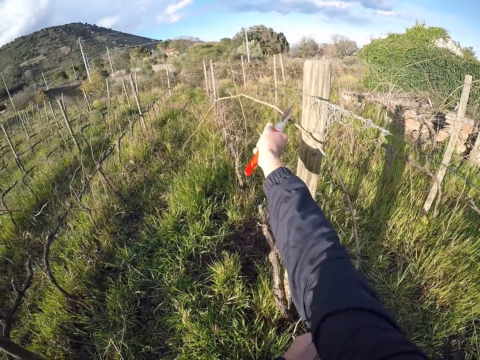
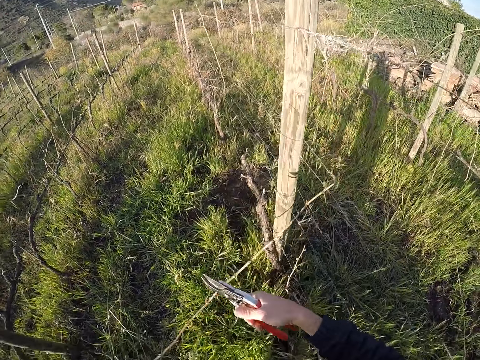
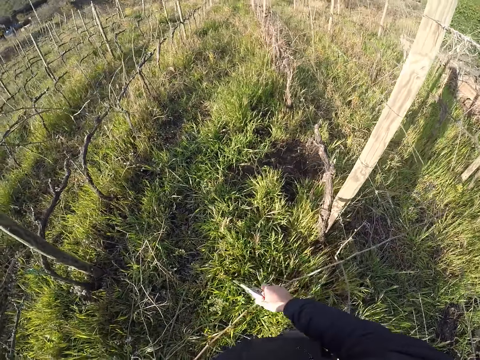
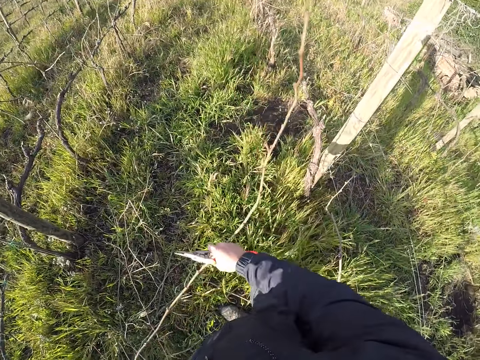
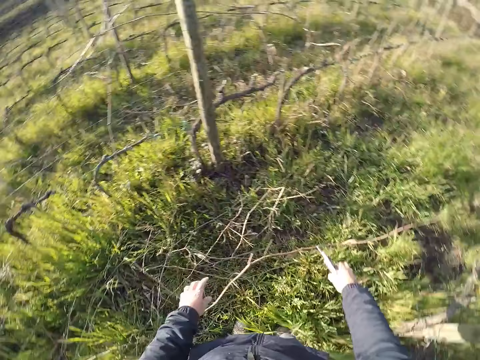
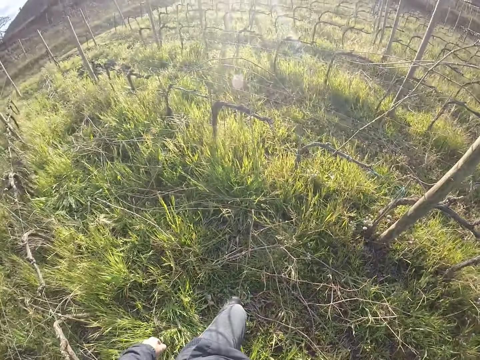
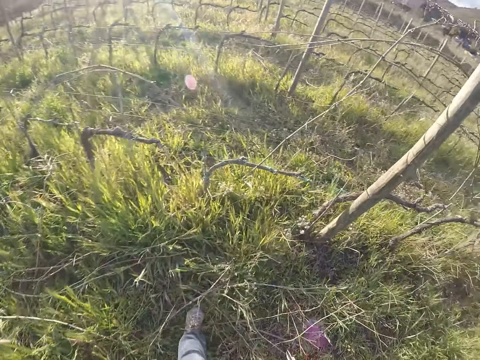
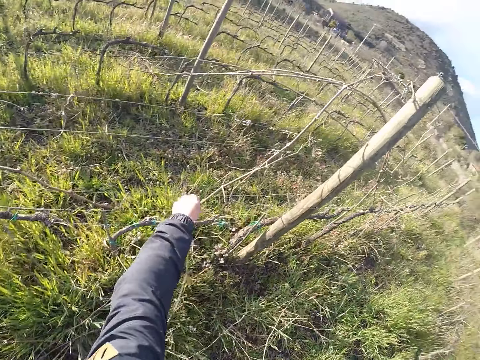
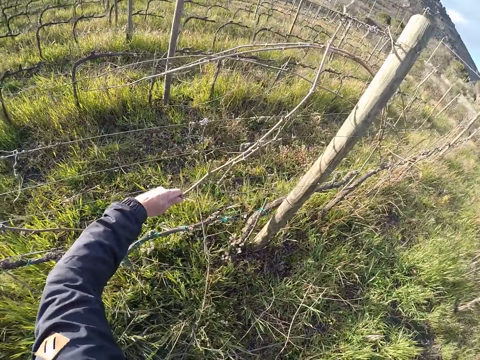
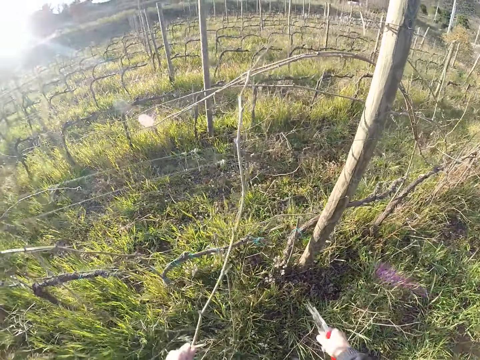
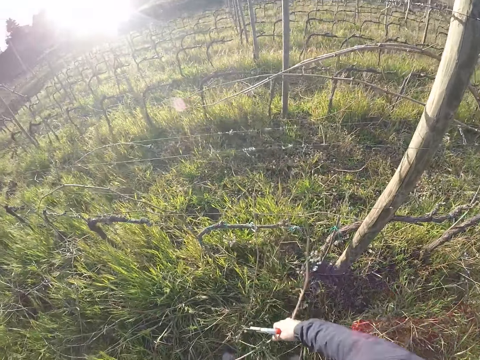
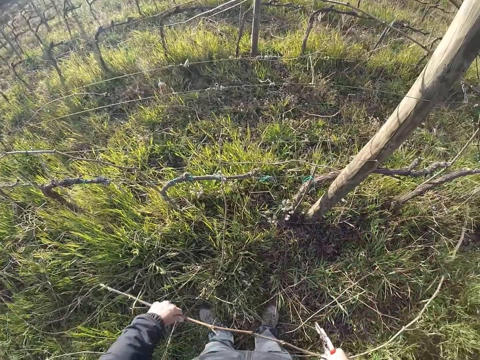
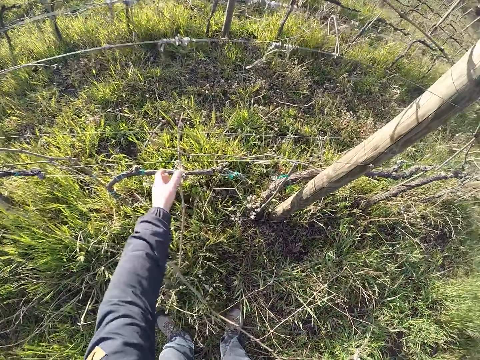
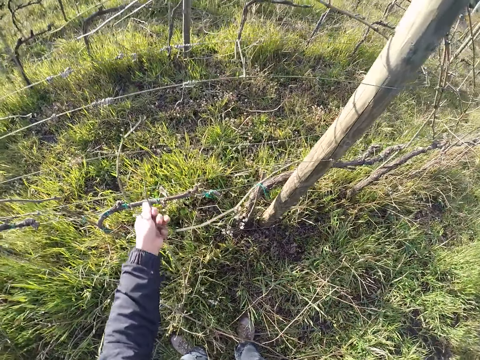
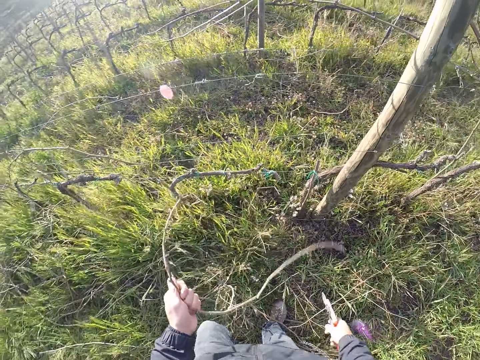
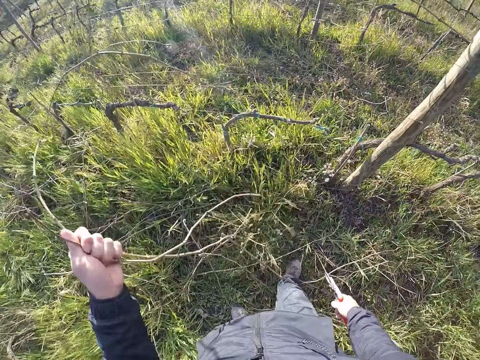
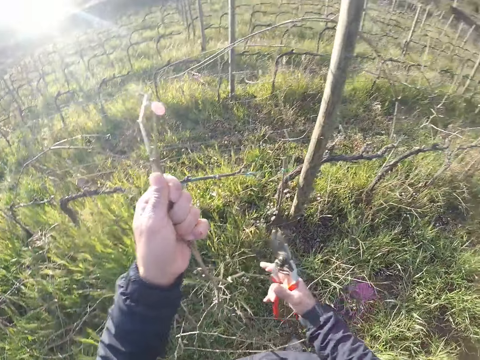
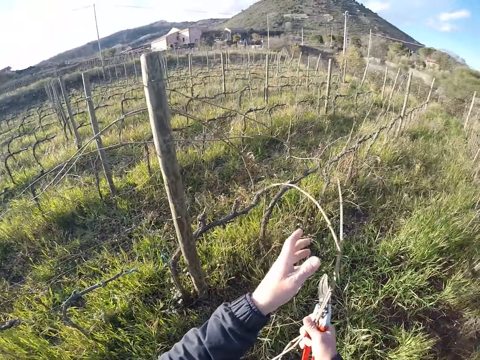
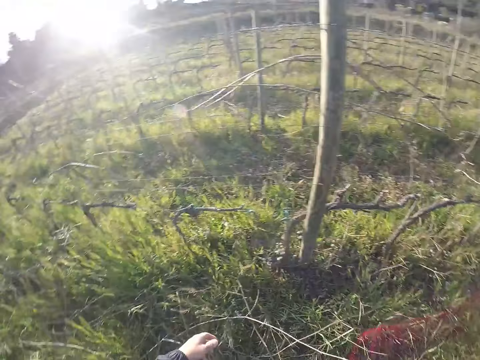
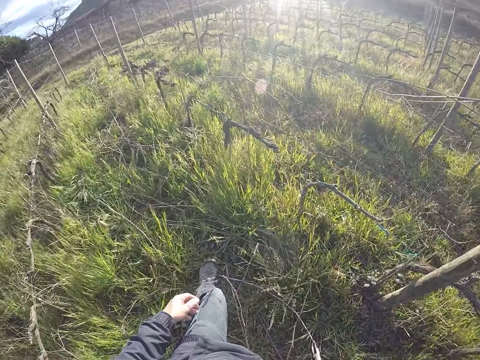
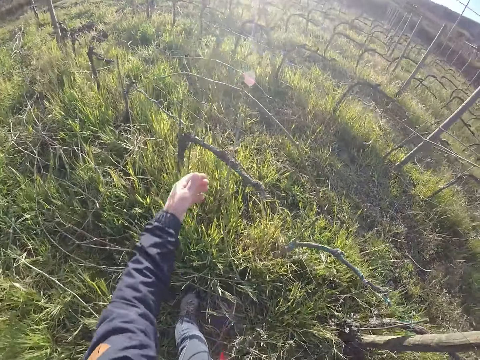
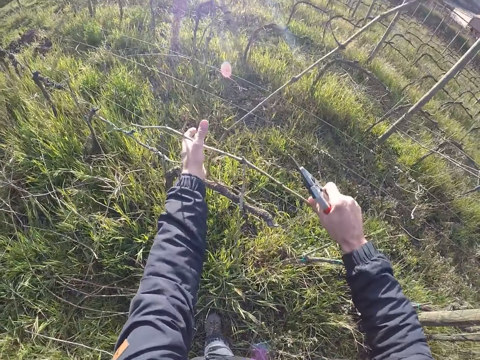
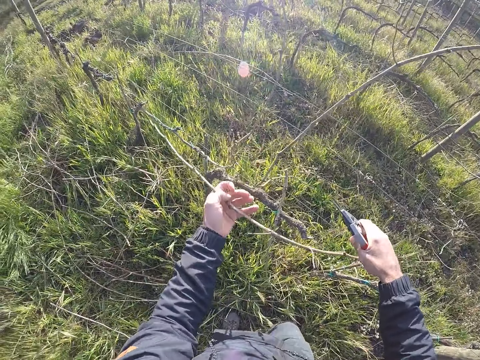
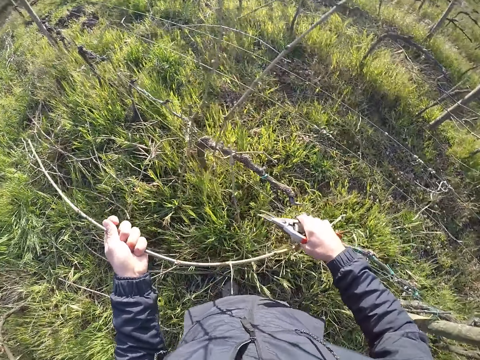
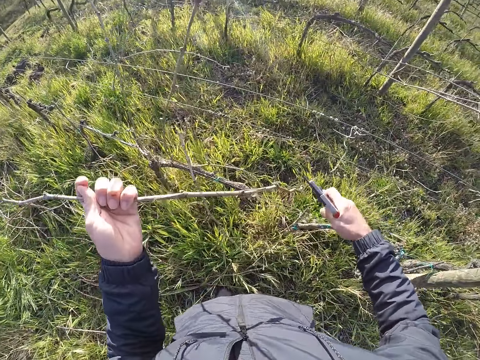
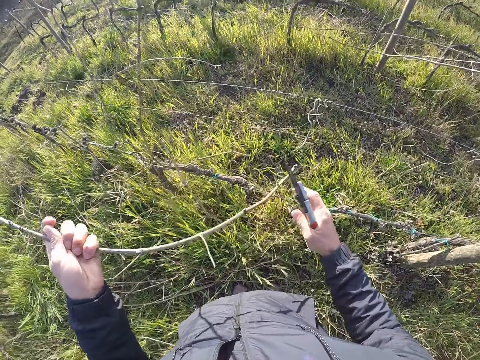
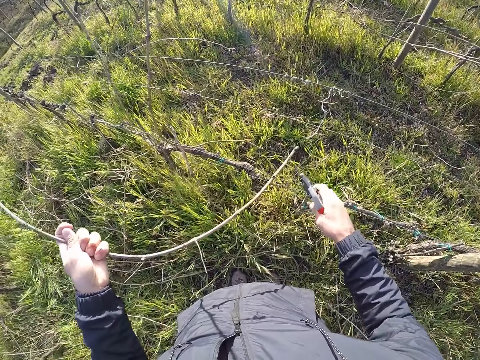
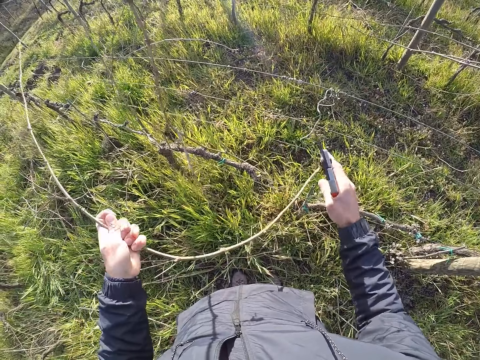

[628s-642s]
The camera wearer cuts the fence with the twig cutter or pruning shear in his right hand. He cuts the dry plantation with the pruning shear and removes the dry plantation from the fence. He throws the twig on the floor with both hands. He looks around the farm and steps forward. He pulls a twig from the fence with his left hand. He pulls the twig from the fence with his right hand. He drops the dry plantation on the ground. He pulls a twig from the fence with his left hand. He passes the twig from his left hand to his right hand. He drops the dry plantation on the ground. He pulls a twig from the fence with his left hand.

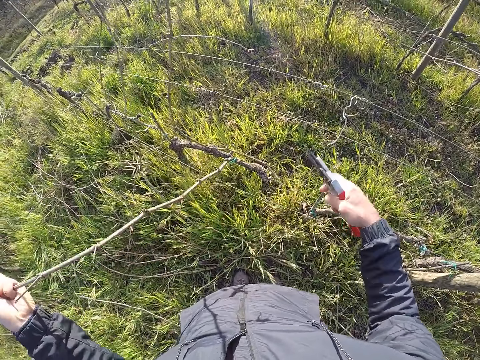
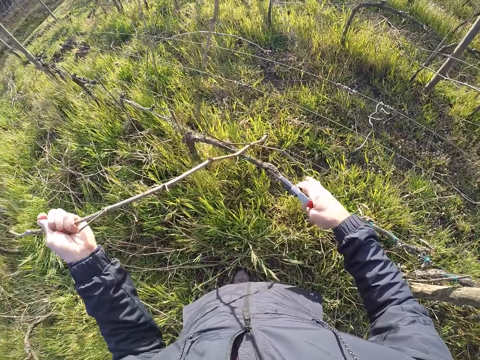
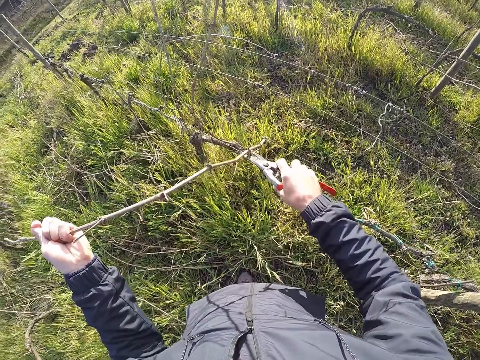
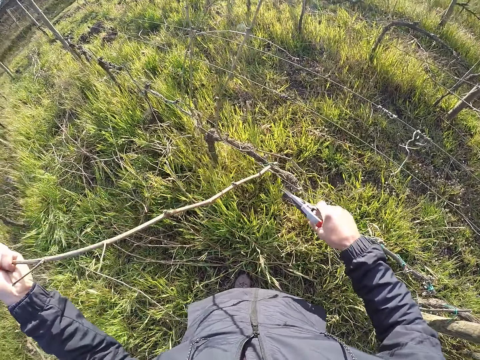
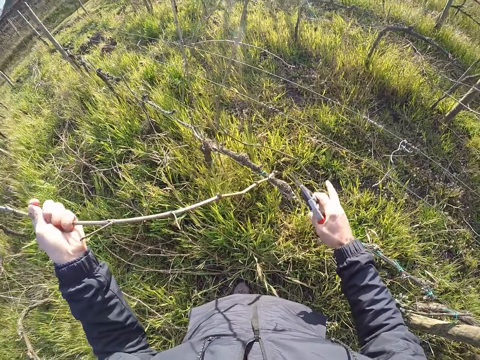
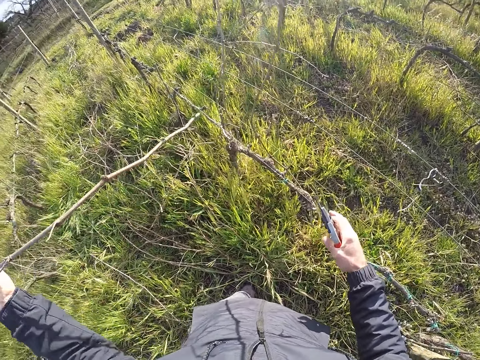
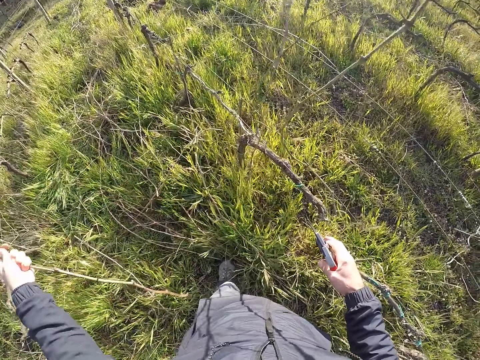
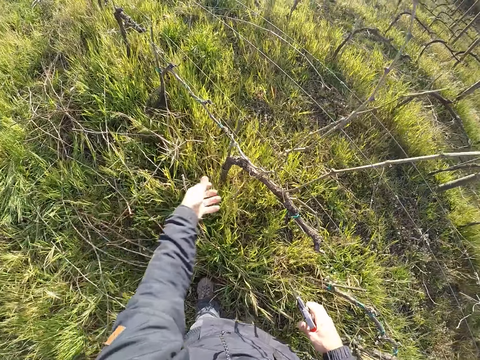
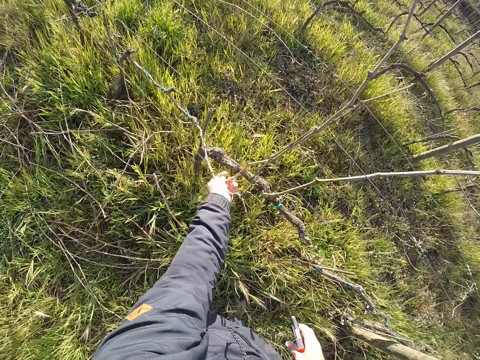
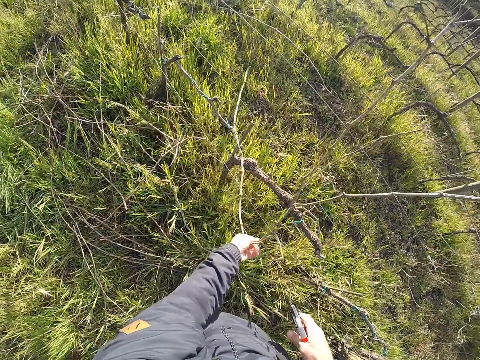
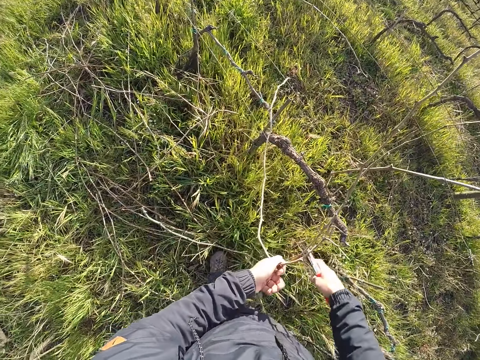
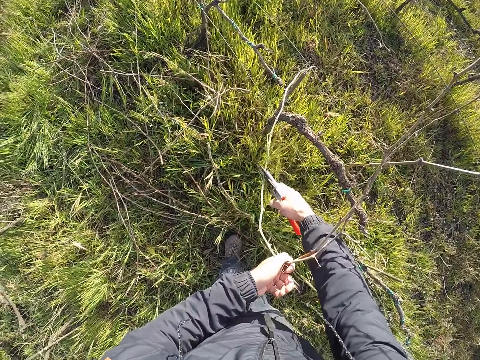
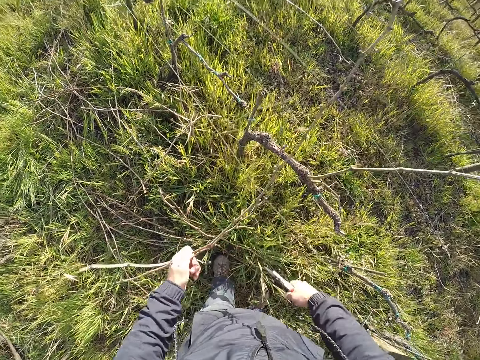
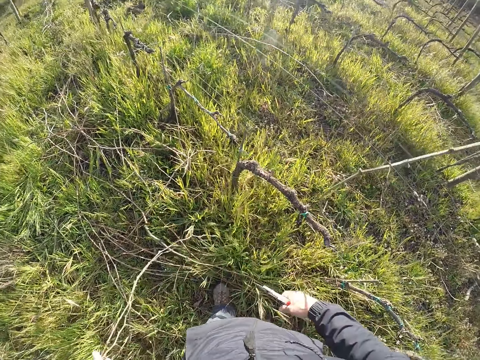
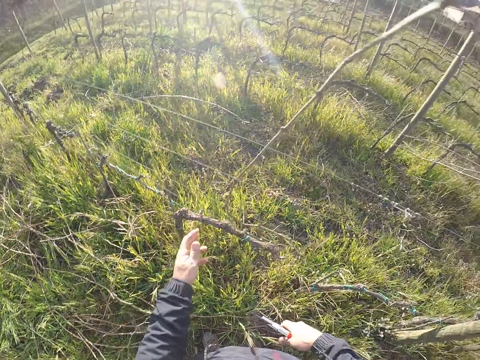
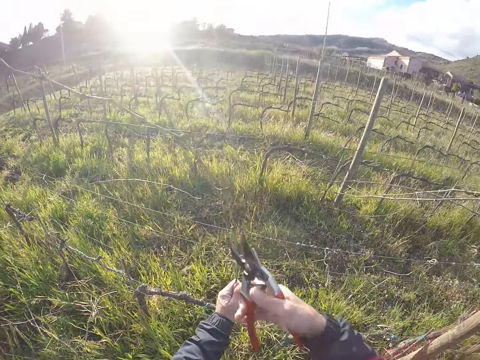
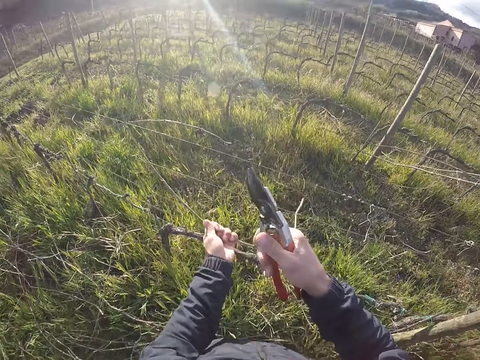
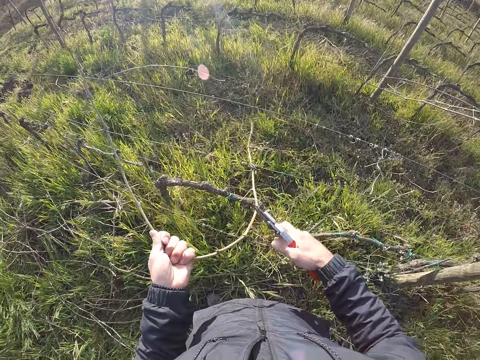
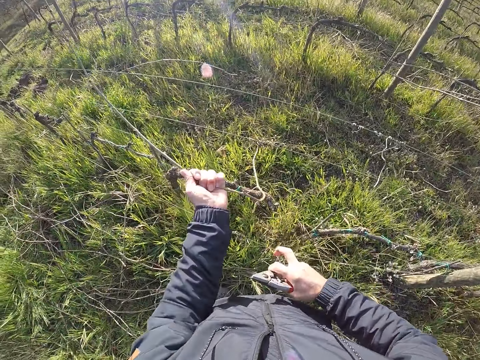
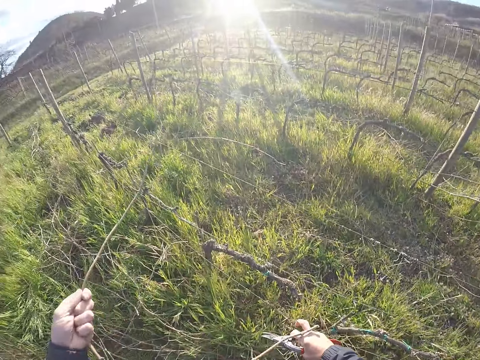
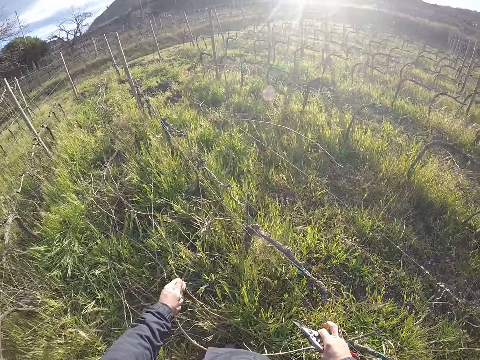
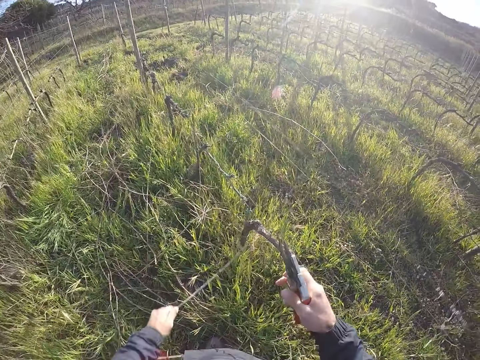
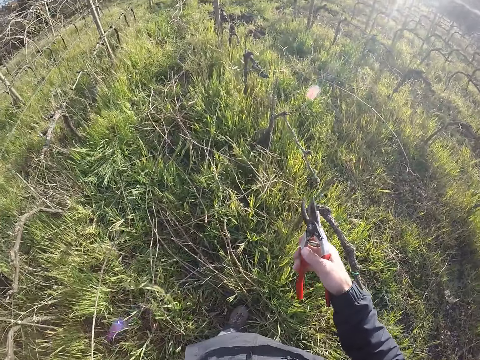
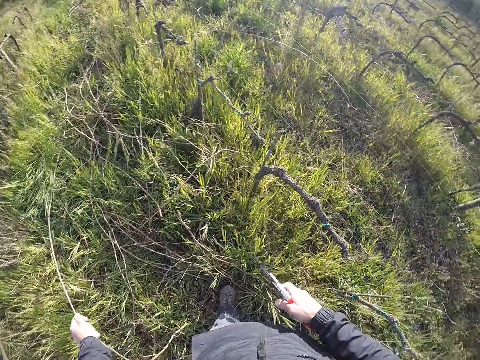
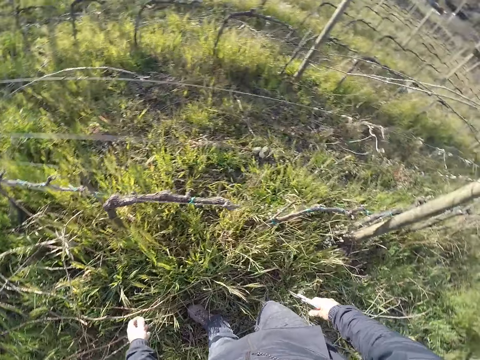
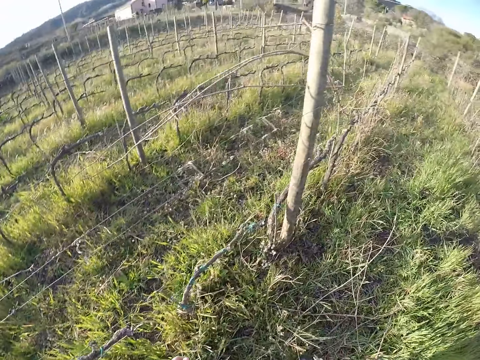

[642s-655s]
The camera wearer cuts a fence with the twig cutter in his right hand. He pulls the twig with his left hand. He throws the twig or dry plantation on the floor with his left hand. He pulls twigs from the fence with his left hand. He cuts twigs in his left hand with the twig cutter, a pruning shear, in his right hand. He pulls twigs from the fence with his left hand. He drops the dry plantation on the ground. He pulls a twig from the fence with his left hand. He cuts the fence with the twig cutter in his right hand. He pulls the twig from the fence with his left hand. He throws the twig on the floor with his left hand. He looks around the farm.
